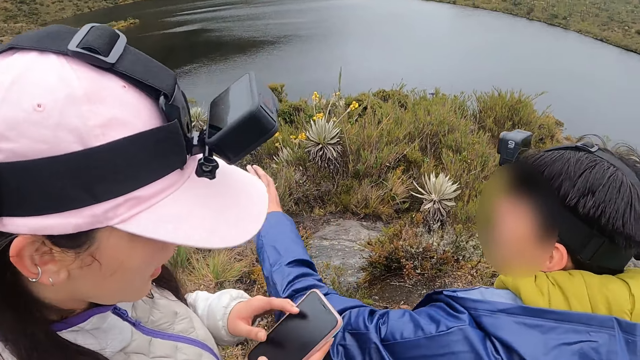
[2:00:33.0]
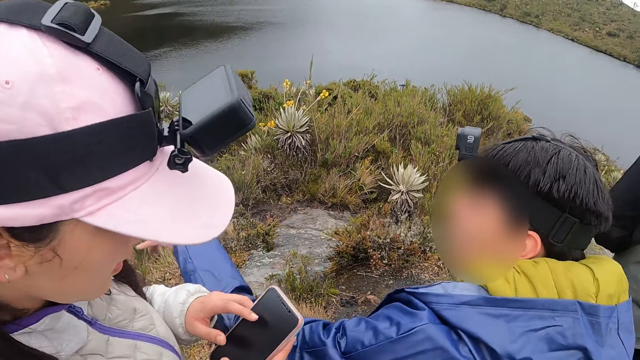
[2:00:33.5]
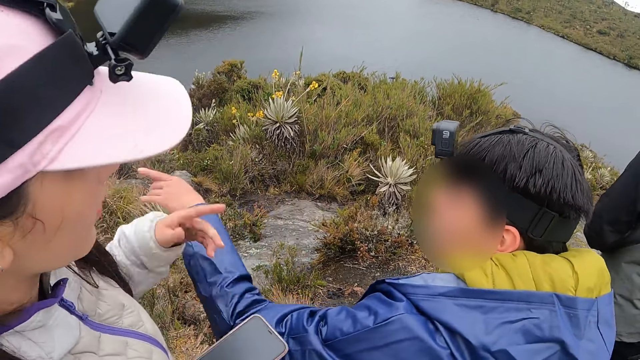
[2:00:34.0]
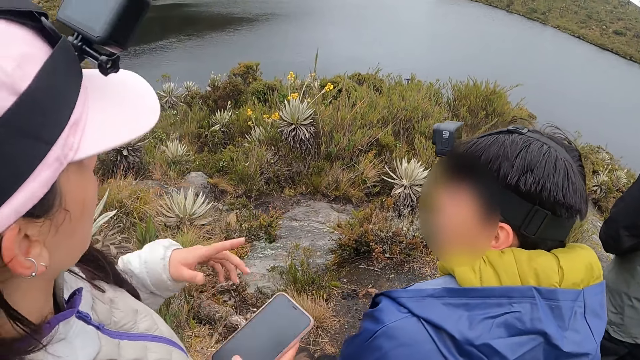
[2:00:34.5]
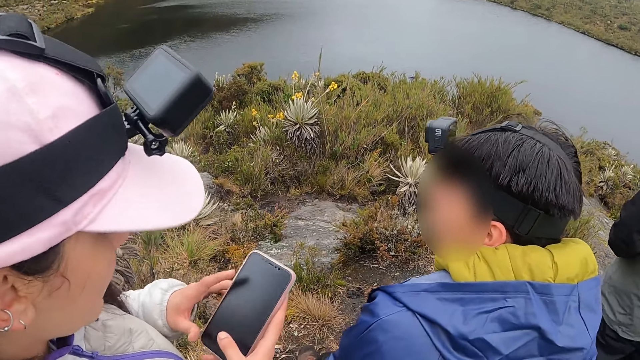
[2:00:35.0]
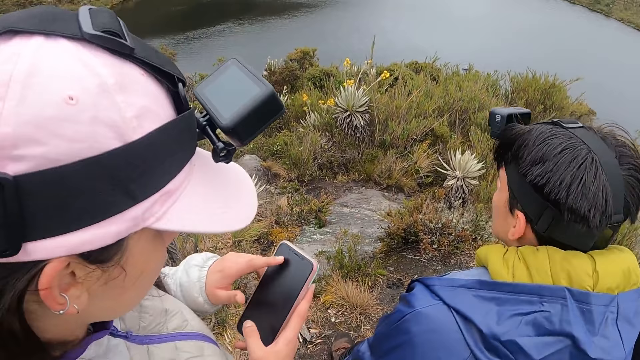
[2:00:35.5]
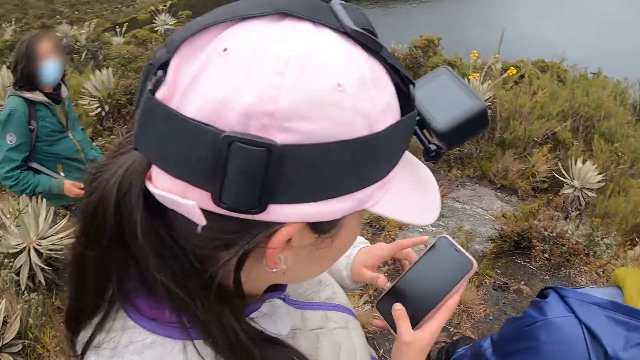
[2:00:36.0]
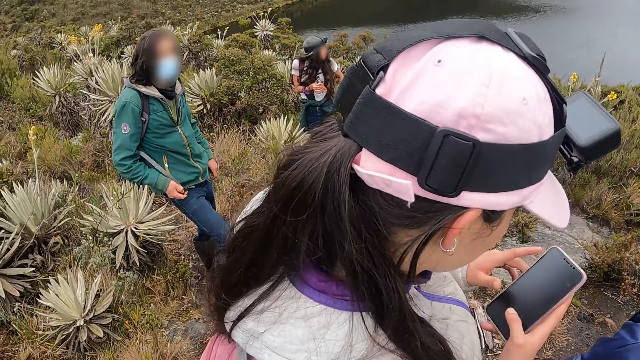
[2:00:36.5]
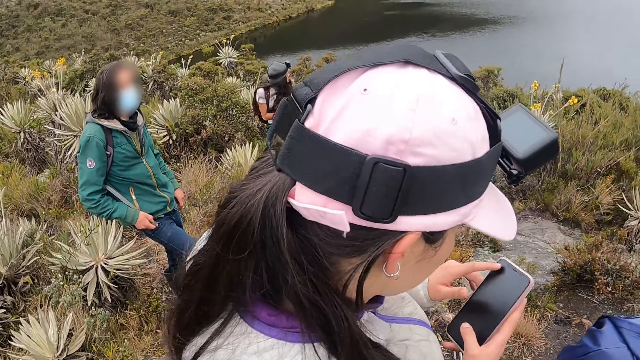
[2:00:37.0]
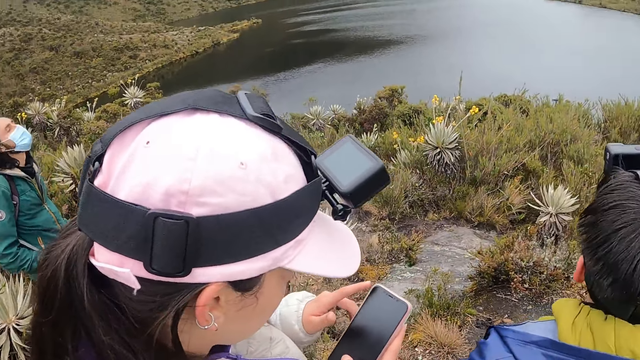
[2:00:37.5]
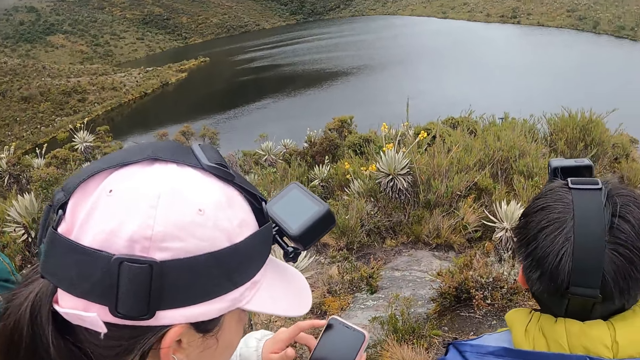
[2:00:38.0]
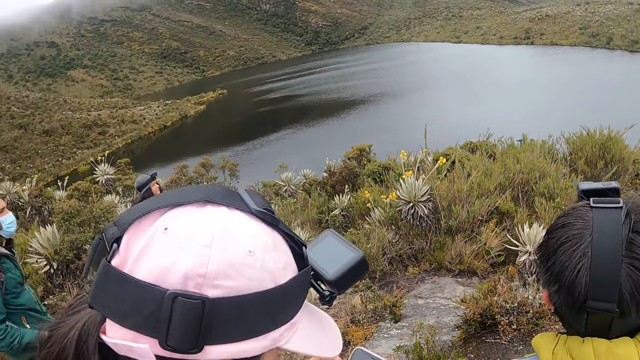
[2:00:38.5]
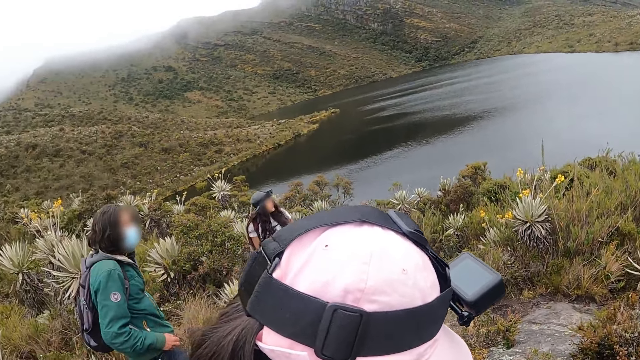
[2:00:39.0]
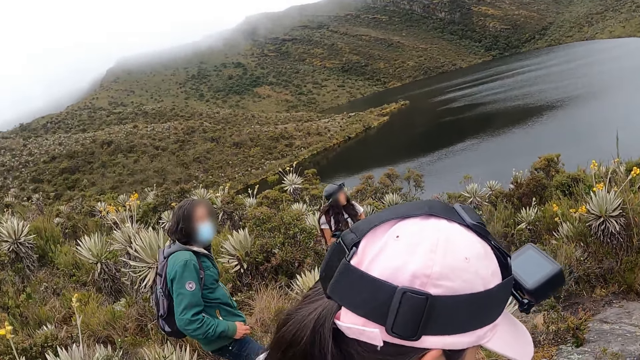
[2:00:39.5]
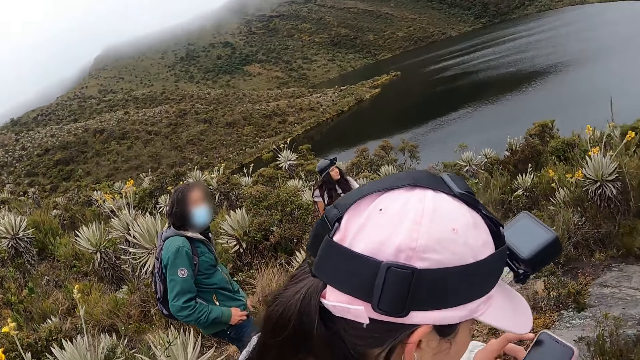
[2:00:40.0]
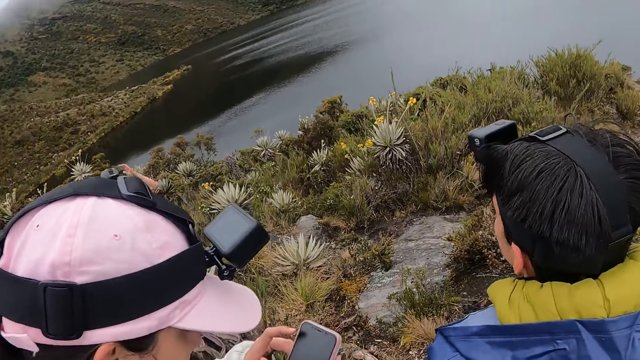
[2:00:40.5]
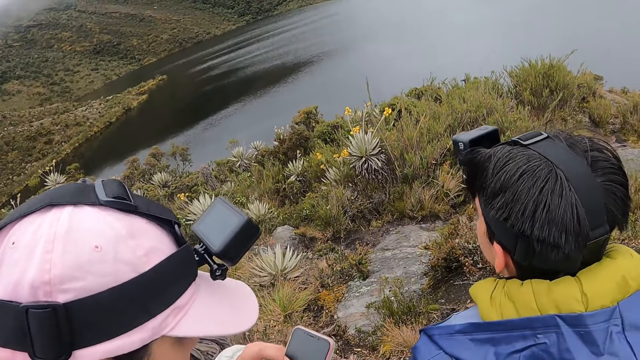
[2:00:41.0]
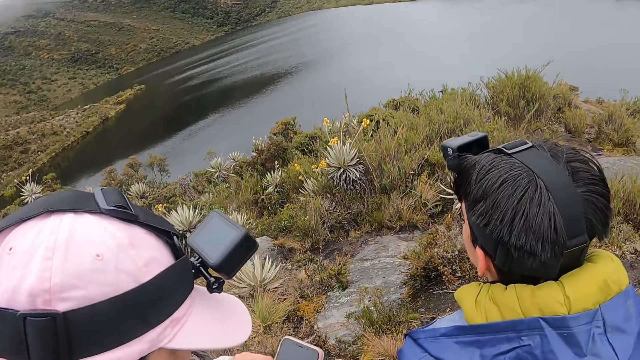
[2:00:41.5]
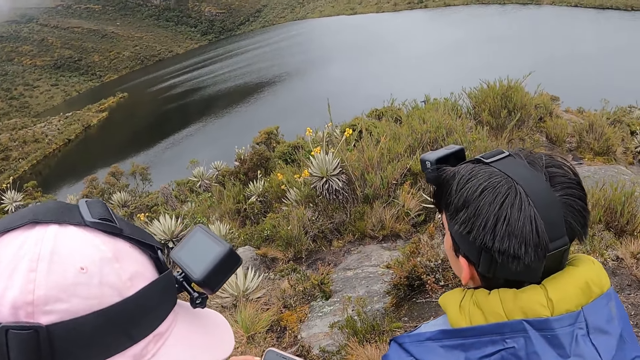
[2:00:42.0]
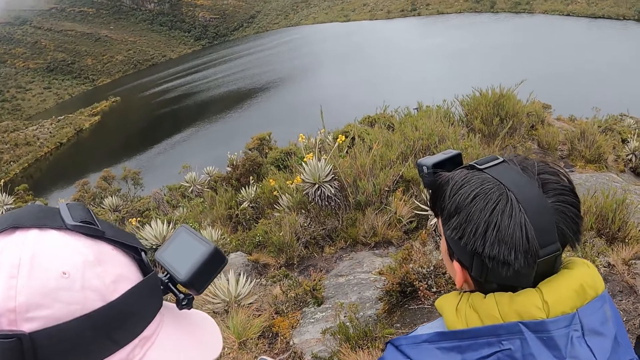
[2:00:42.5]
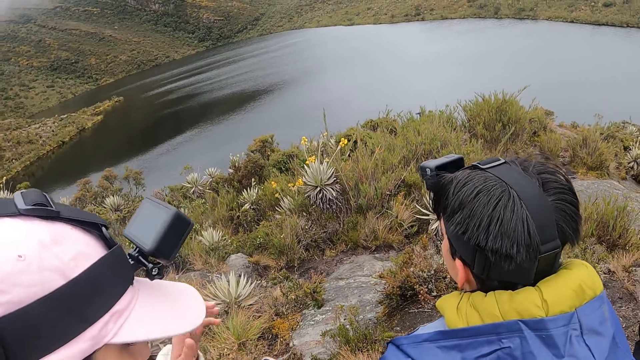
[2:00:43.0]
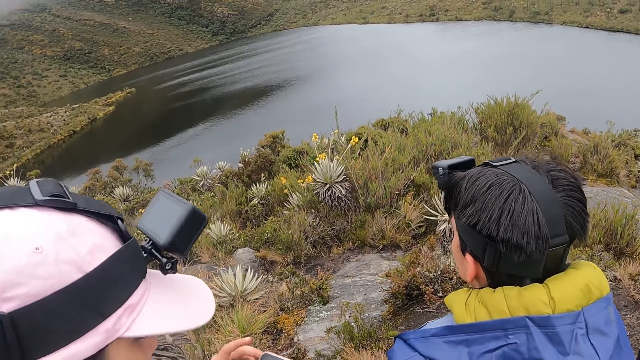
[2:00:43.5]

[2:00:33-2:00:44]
A man stretches his left hand. A woman raises her left hand. The camera wearer looks around.

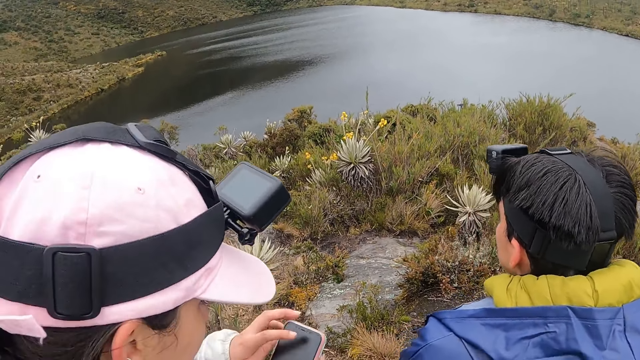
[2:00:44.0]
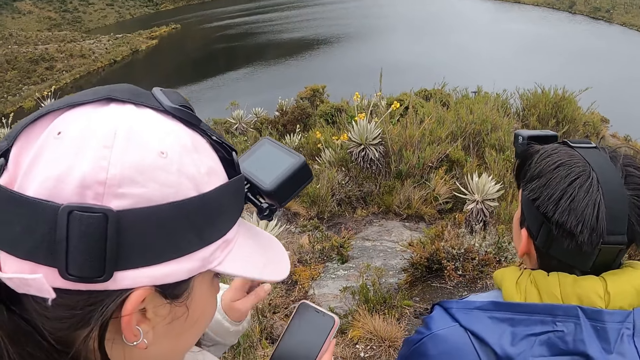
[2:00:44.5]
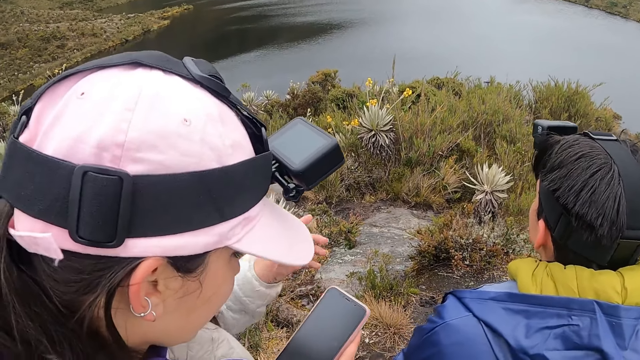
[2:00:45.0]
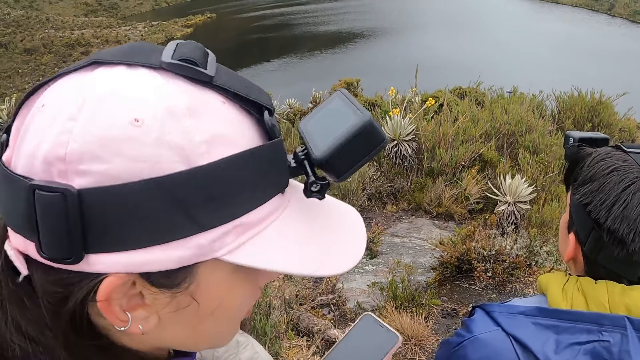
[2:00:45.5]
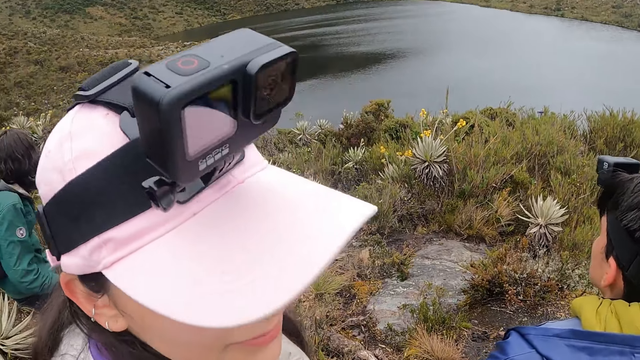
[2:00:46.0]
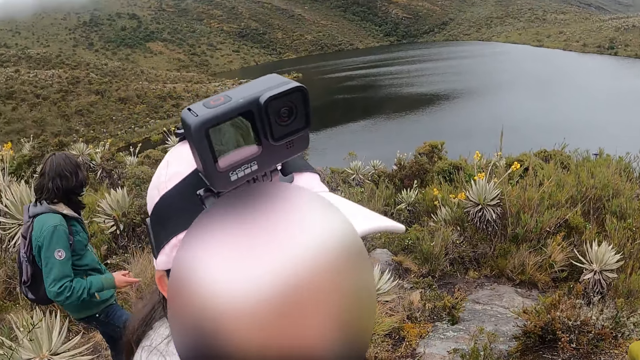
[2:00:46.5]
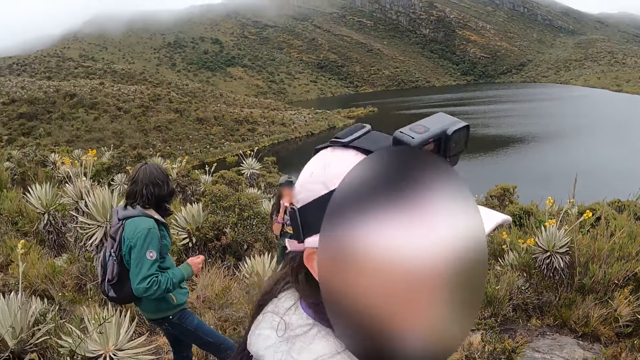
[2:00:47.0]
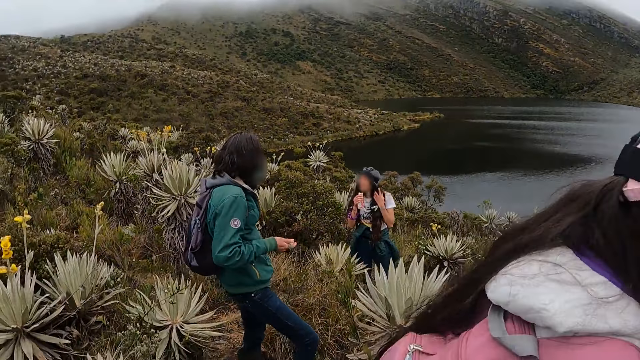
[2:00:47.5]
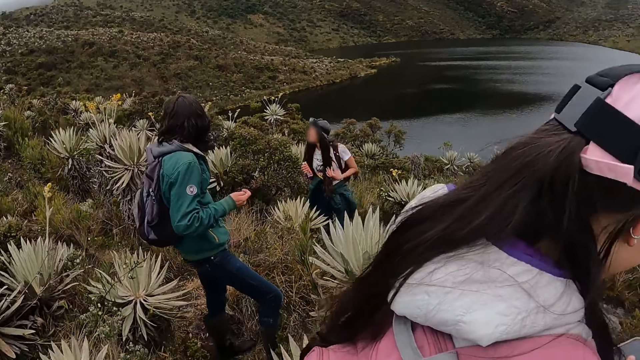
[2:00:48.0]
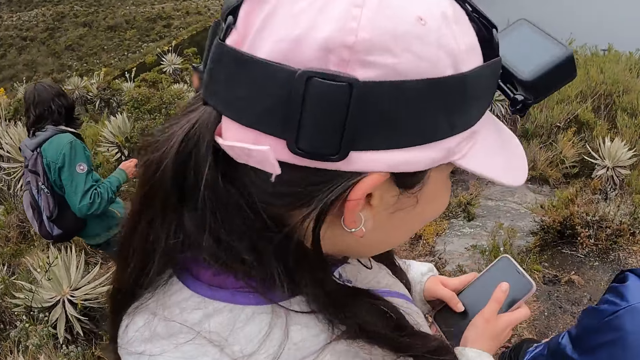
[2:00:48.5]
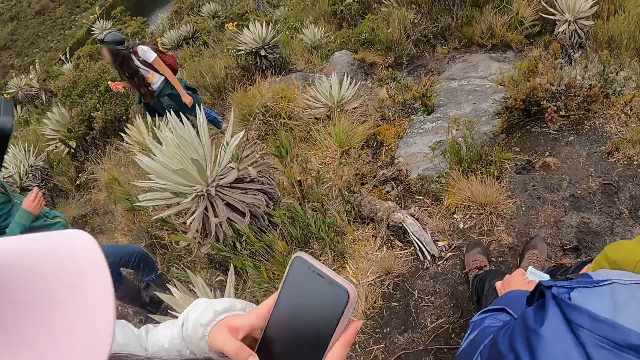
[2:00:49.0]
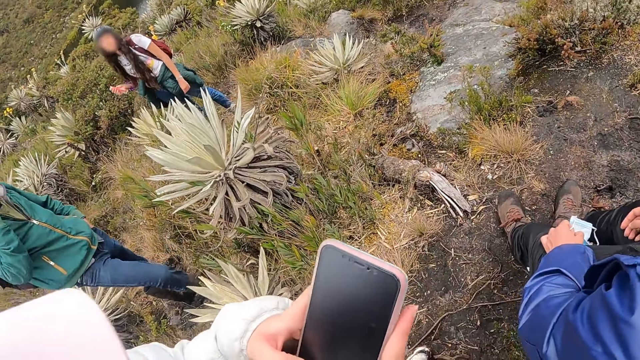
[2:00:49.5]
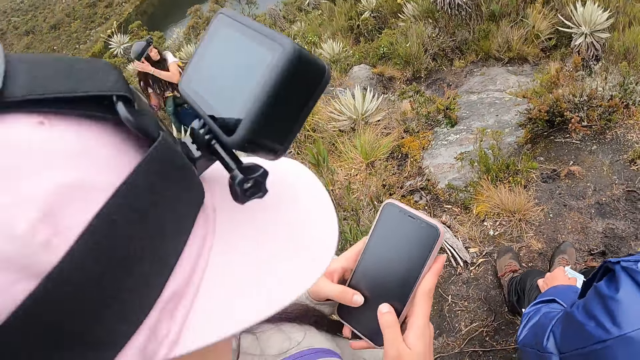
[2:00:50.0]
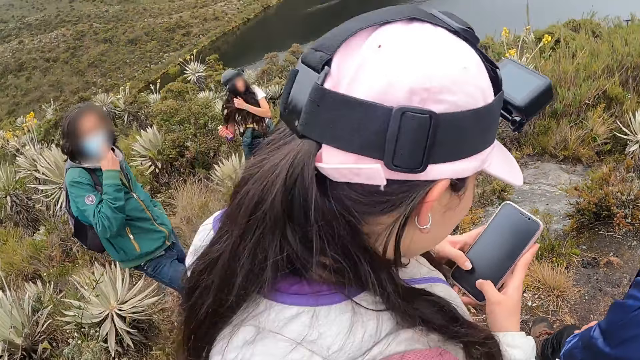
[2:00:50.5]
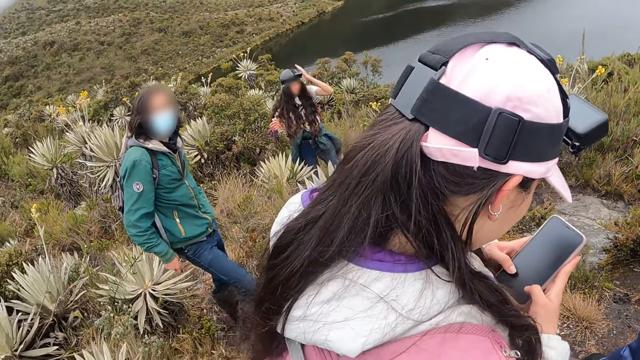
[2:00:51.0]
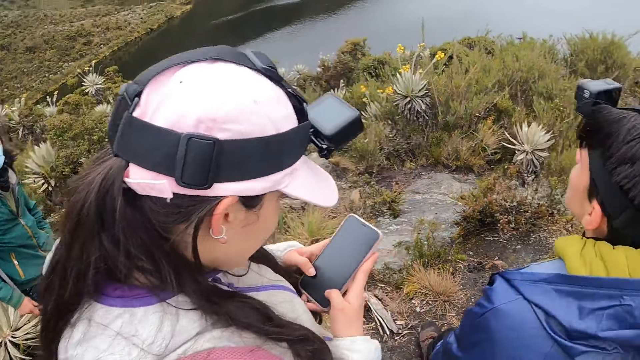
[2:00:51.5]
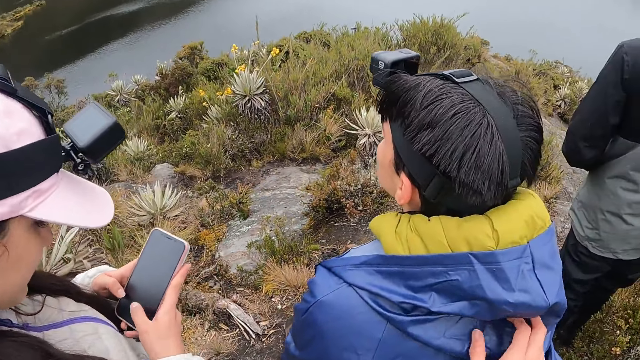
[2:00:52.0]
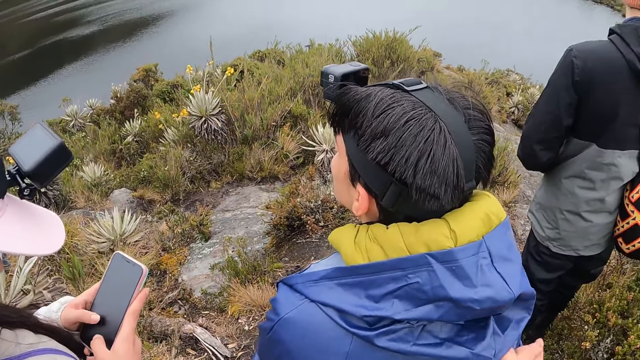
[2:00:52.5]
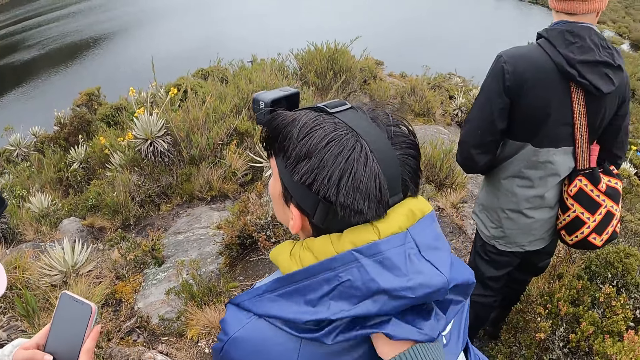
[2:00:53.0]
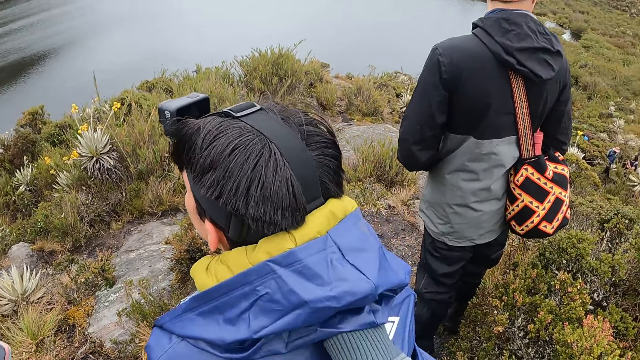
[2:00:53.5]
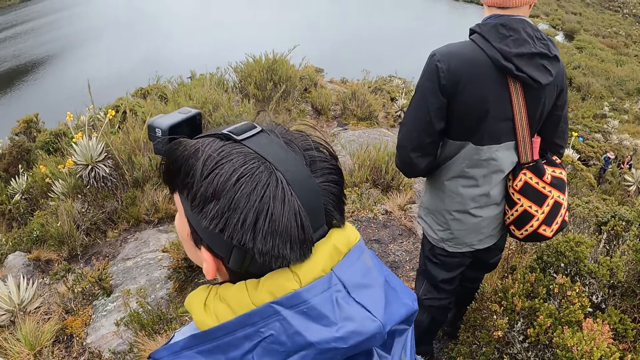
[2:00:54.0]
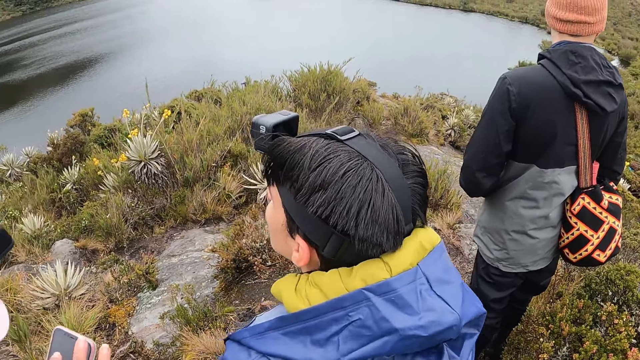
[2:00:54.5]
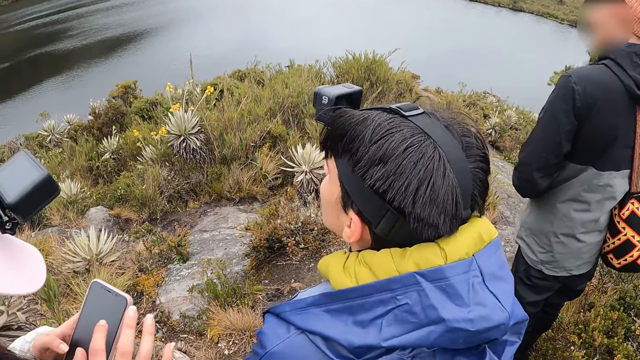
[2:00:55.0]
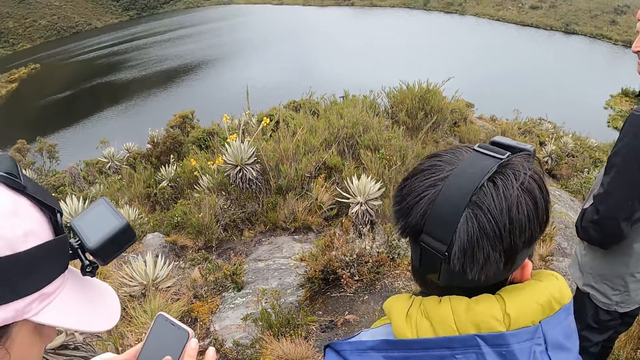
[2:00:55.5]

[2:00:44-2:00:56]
A woman looks at the camera wearer and operates a phone. The camera wearer looks around. They rub a man's back.
